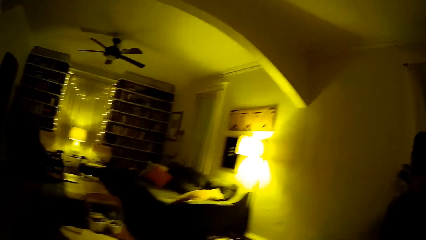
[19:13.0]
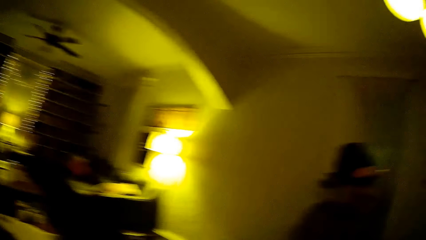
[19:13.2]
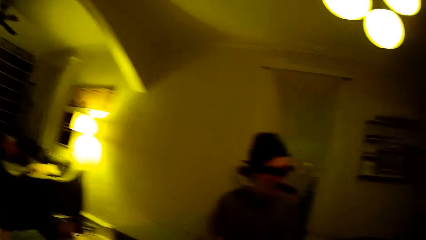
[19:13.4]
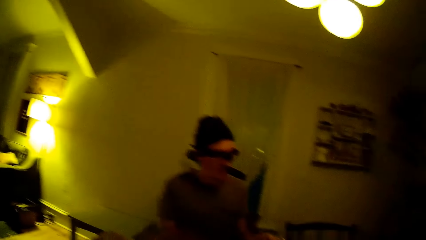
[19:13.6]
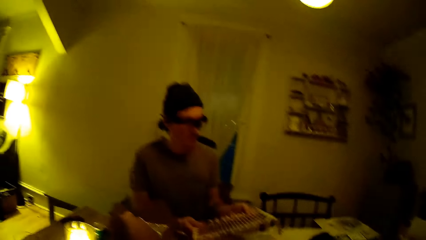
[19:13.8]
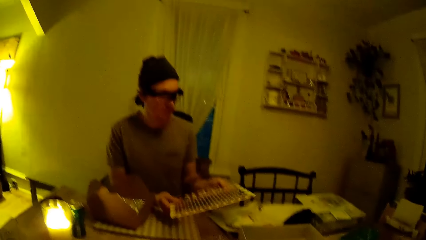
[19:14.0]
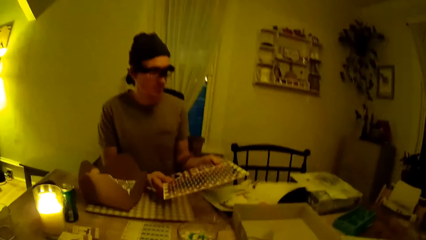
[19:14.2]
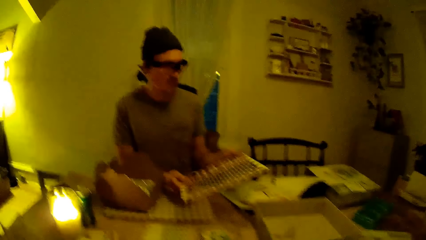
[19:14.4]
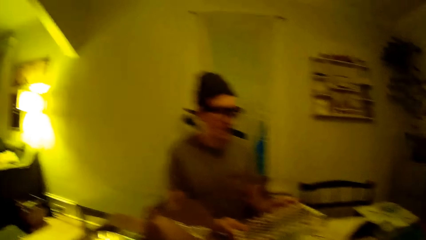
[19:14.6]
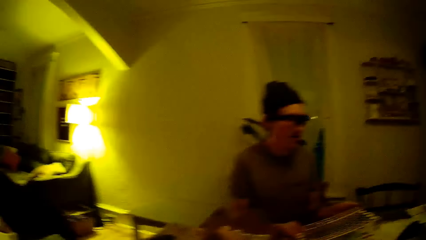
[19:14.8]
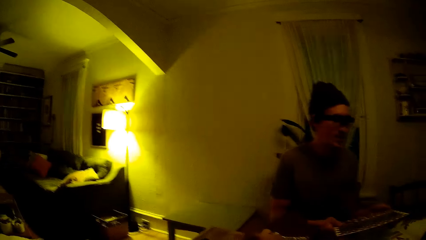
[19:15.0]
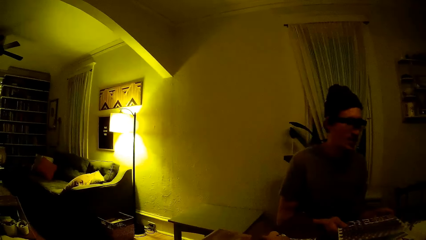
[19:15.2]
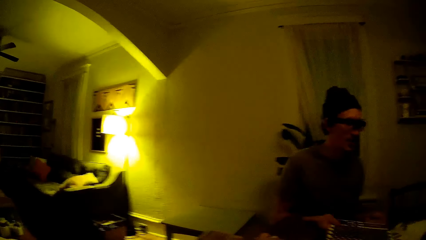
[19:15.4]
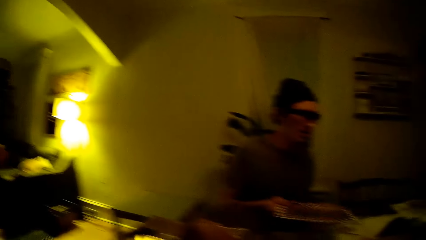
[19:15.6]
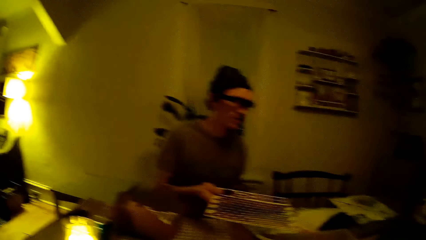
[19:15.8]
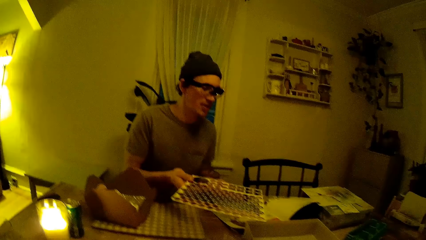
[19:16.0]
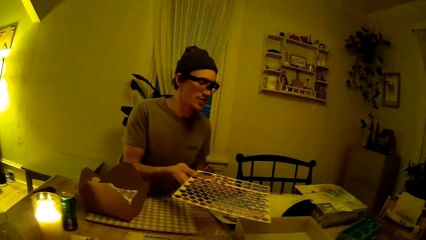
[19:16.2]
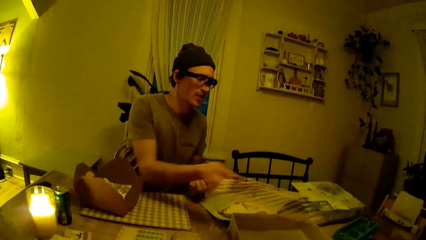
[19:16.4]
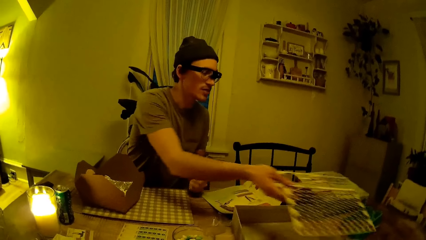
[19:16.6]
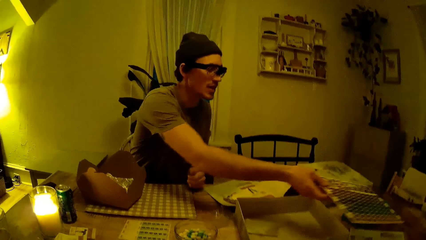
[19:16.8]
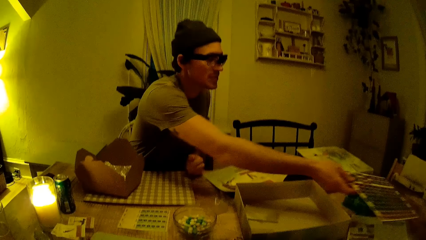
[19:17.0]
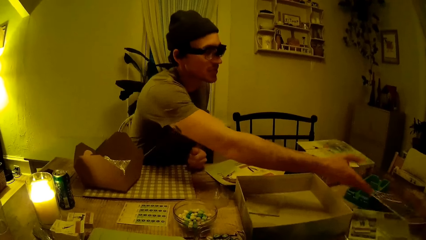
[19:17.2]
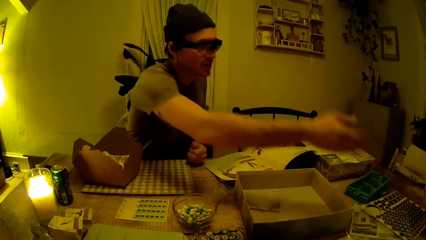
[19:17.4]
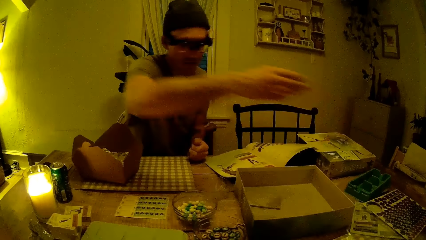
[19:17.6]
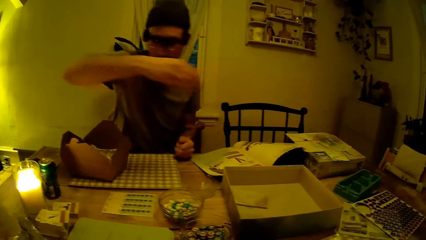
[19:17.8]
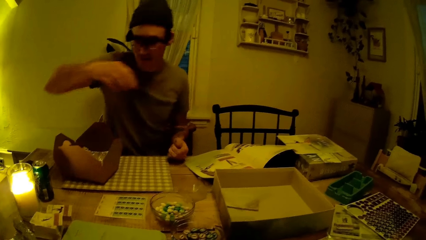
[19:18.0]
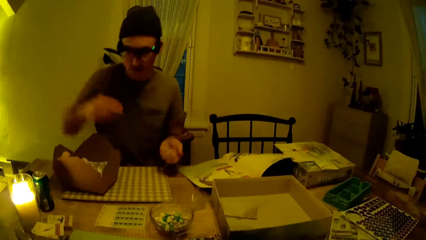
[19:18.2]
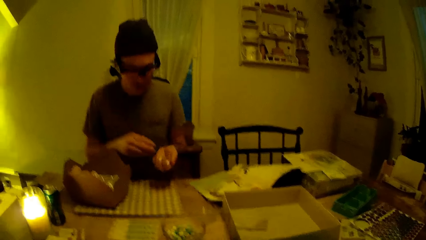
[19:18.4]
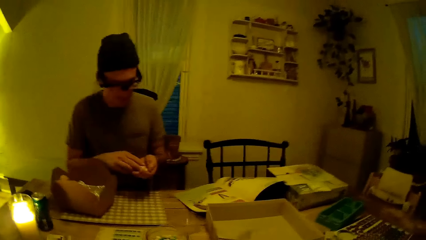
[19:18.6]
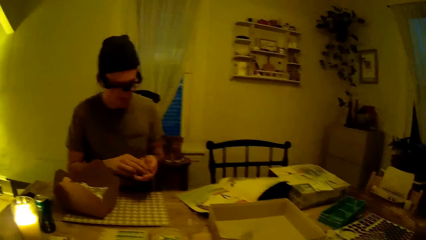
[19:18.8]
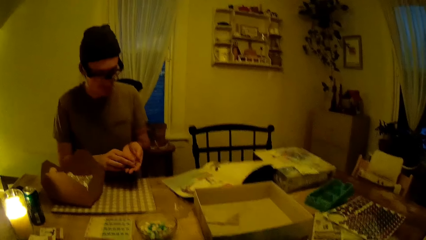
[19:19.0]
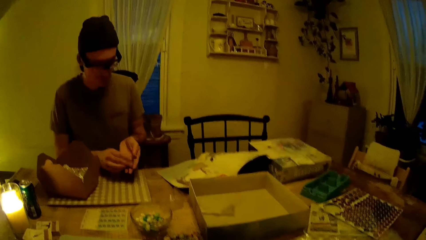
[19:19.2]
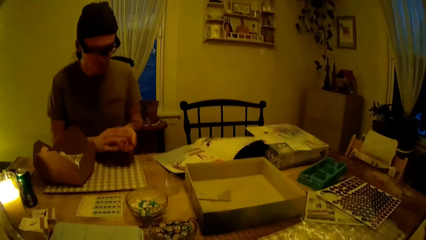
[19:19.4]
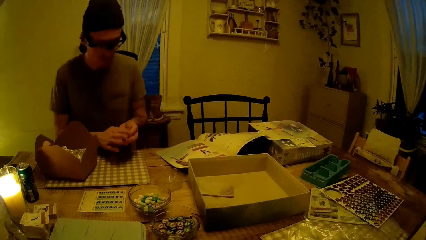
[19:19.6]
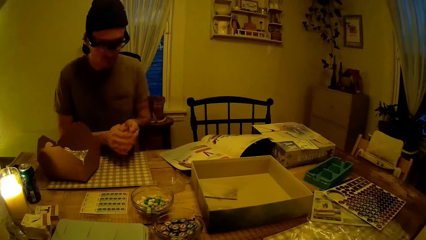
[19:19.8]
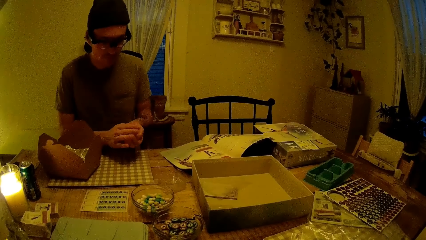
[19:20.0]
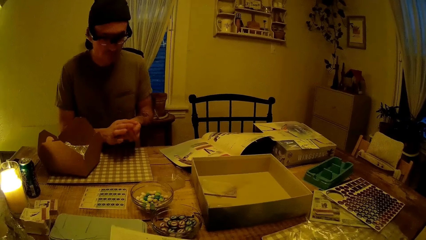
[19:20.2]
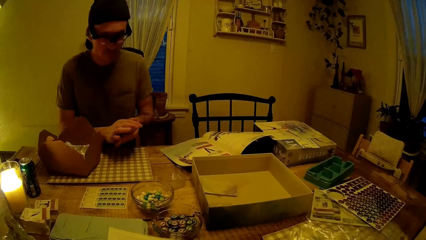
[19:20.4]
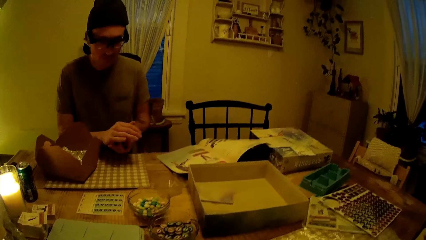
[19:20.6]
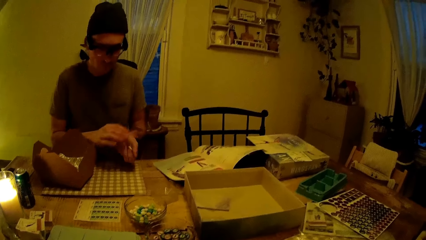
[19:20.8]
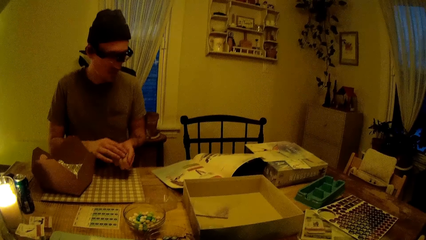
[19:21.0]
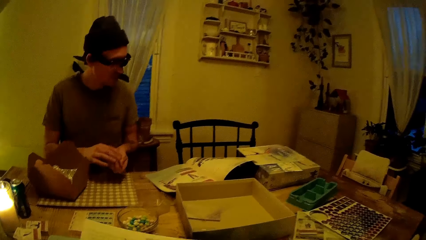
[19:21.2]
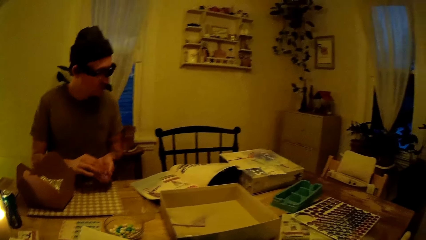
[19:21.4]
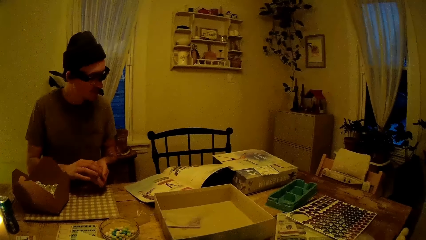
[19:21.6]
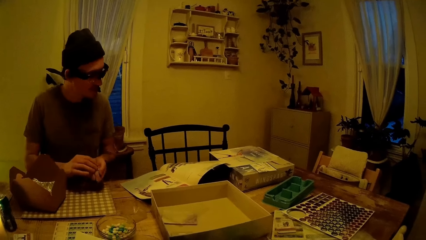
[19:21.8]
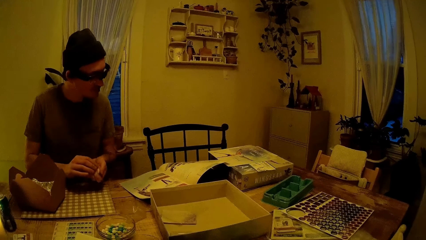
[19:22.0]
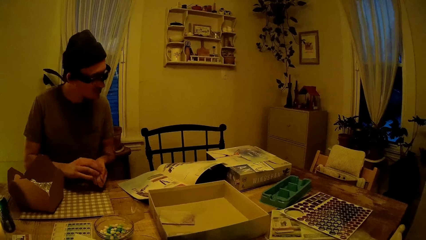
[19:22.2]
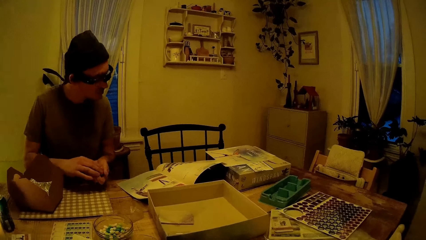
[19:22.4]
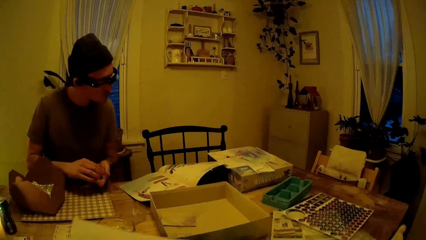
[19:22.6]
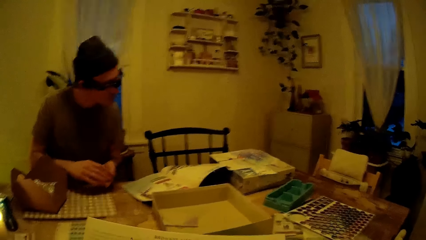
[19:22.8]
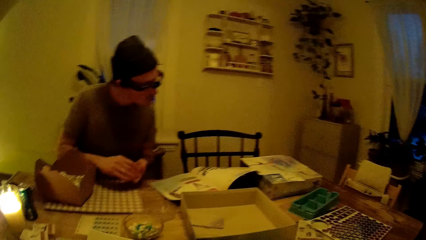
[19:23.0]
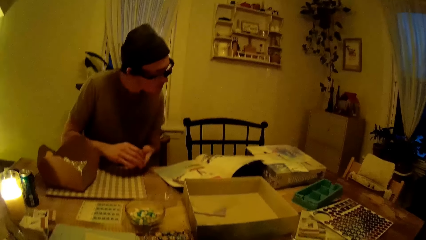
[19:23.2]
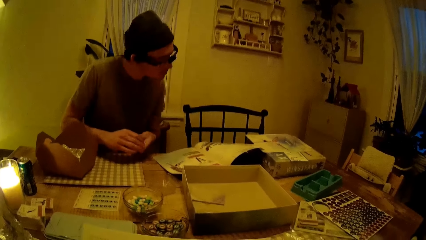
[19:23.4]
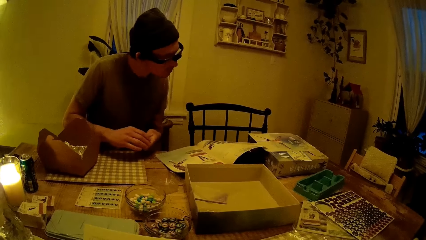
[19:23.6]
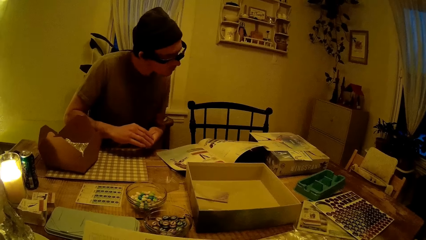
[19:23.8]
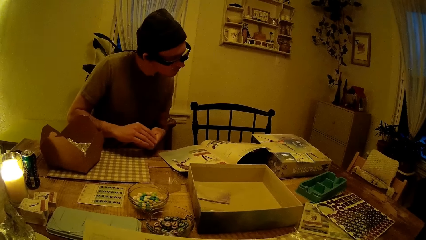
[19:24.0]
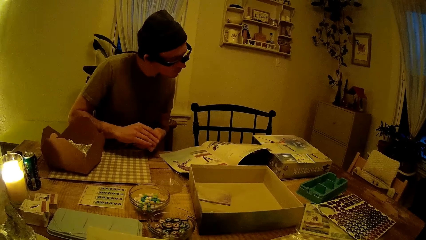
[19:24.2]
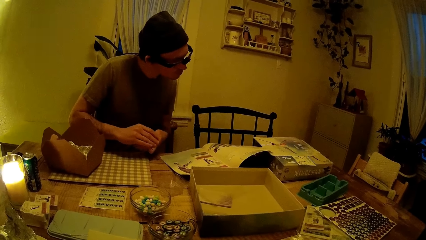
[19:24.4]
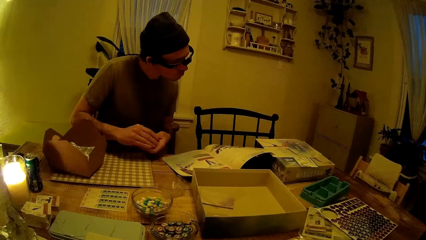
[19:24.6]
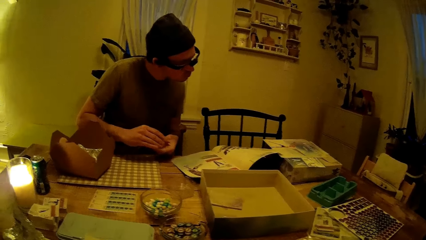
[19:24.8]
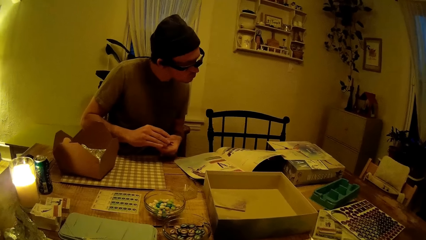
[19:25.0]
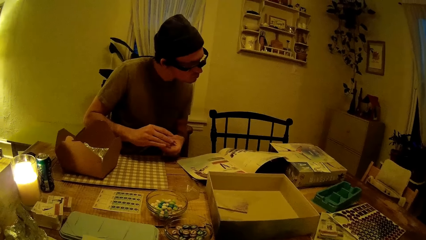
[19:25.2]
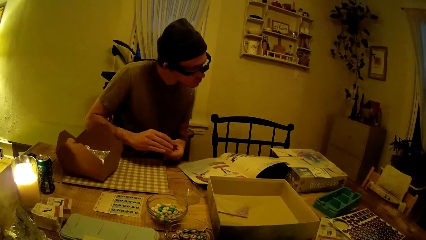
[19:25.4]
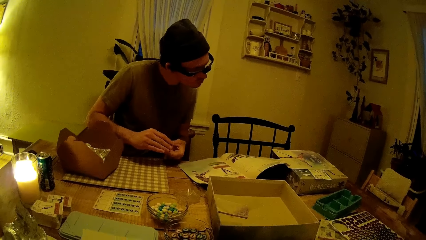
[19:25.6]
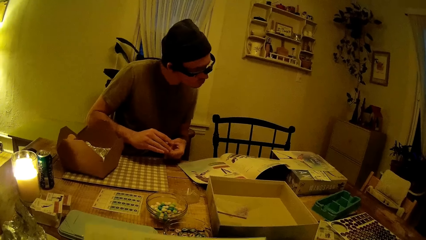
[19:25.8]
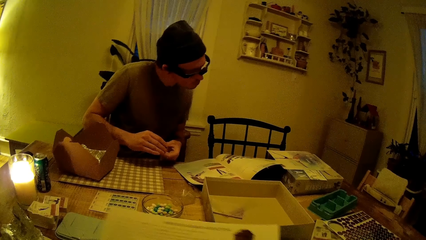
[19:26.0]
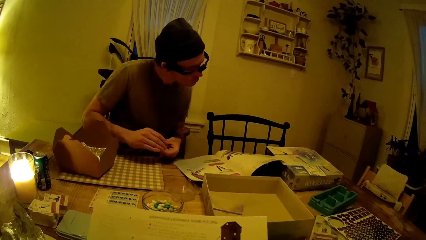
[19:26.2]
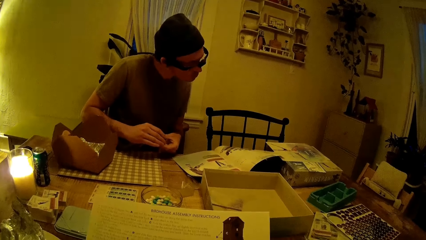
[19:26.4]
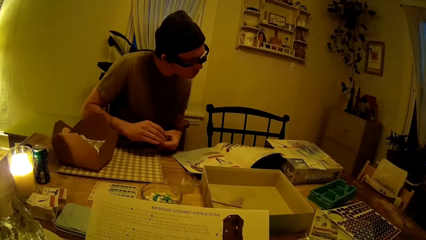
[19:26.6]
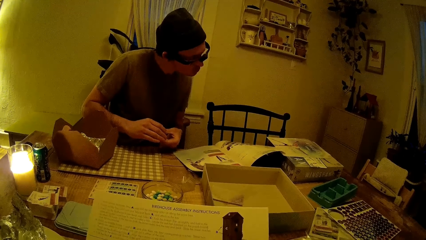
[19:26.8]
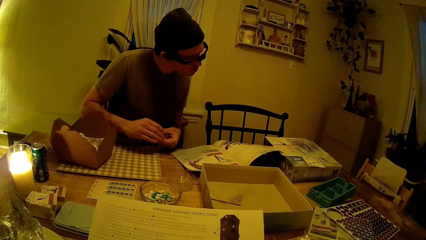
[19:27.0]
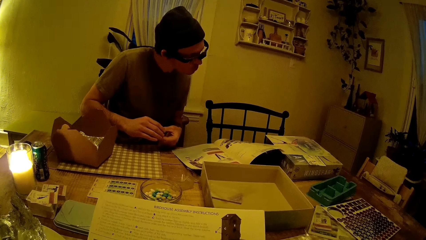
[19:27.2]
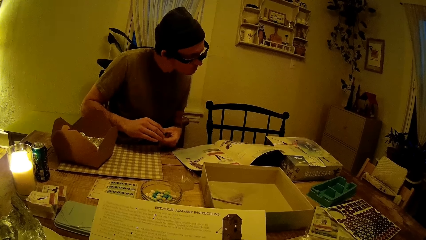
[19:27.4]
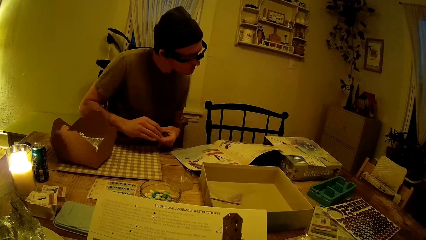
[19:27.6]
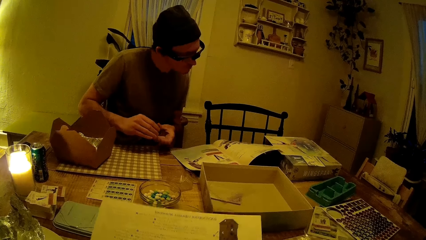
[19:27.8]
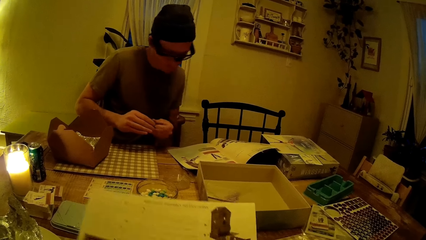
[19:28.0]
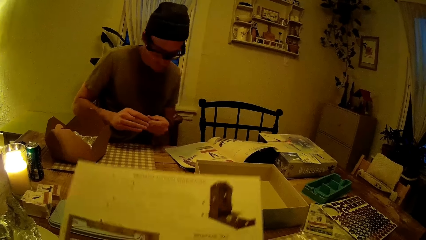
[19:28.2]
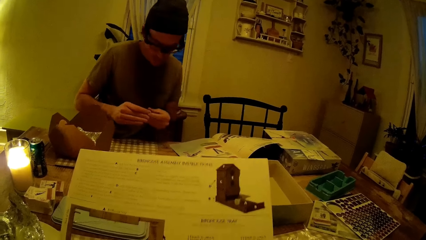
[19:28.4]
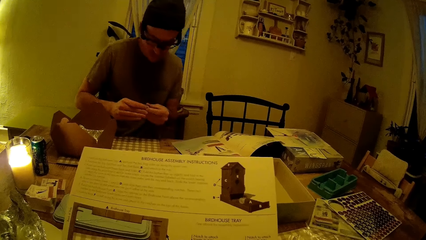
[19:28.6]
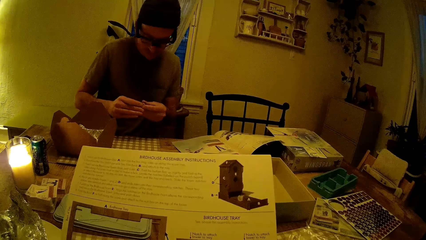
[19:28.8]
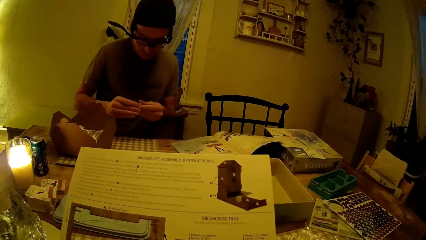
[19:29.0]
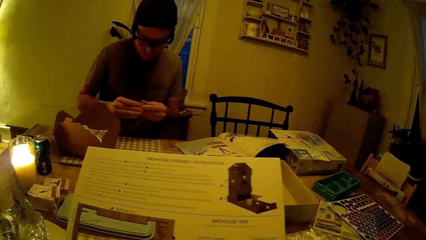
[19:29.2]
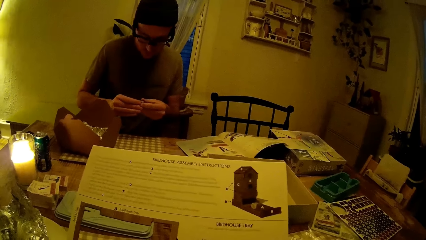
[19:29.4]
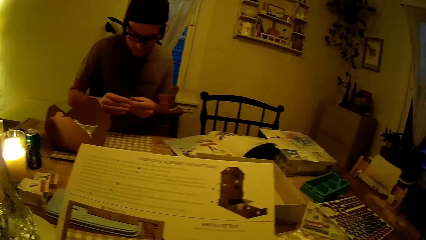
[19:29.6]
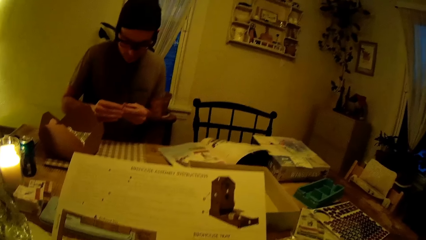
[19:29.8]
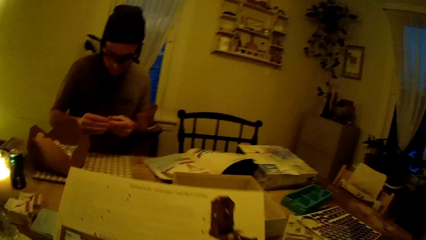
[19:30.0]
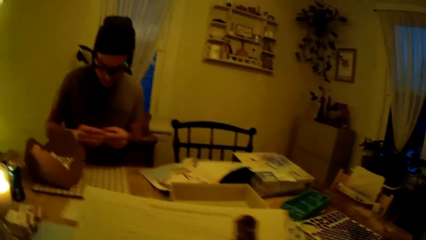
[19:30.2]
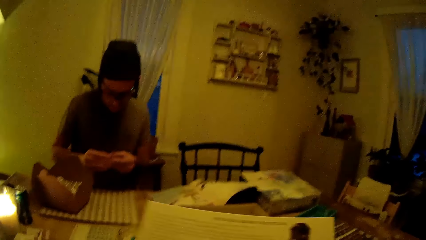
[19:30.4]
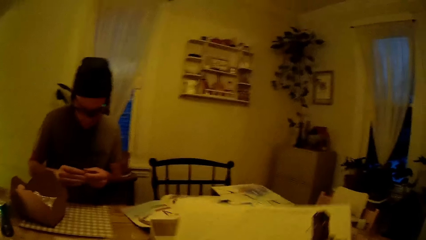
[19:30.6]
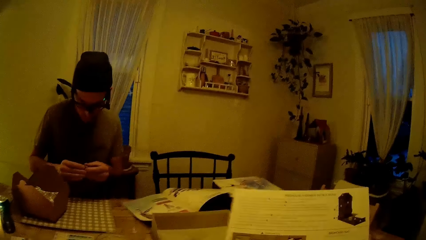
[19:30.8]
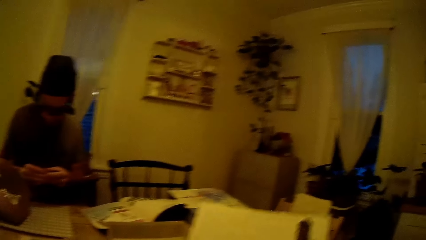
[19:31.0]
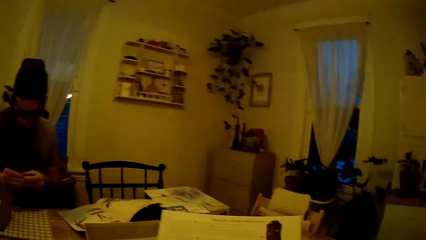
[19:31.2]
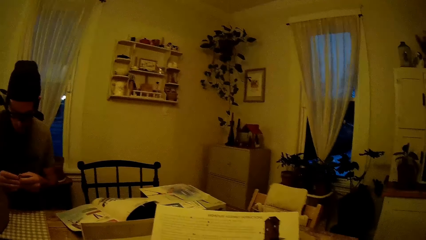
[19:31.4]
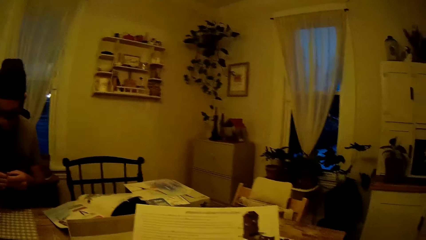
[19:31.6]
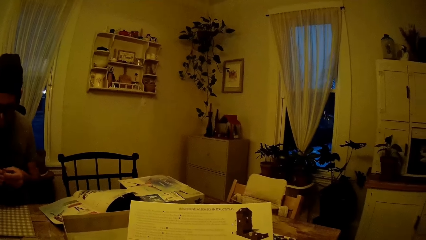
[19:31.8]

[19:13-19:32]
The camera wearer looks around. He puts the board on the table with his left hand. The man places the Wingspan game board on the table. The man rolls tiles in both hands. The man stares at something. The camera wearer holds the manual. The man stares at the manual. The camera wearer stares at the manual. The man stares at something.
